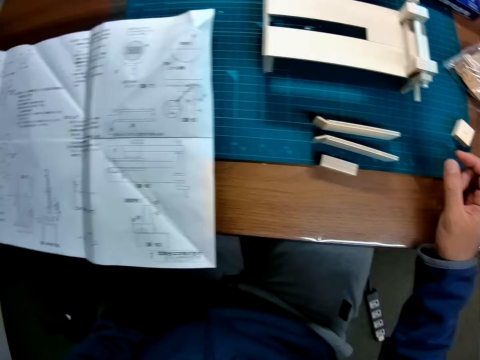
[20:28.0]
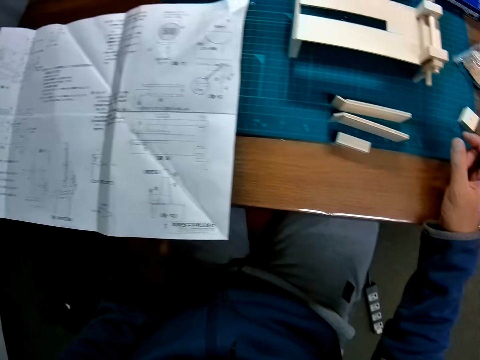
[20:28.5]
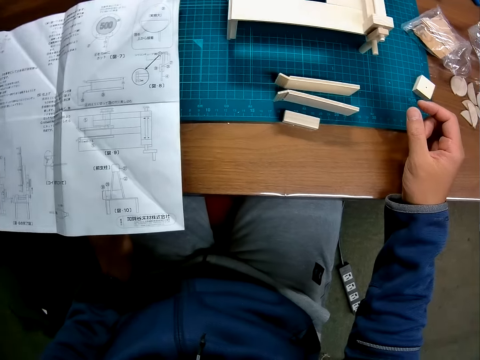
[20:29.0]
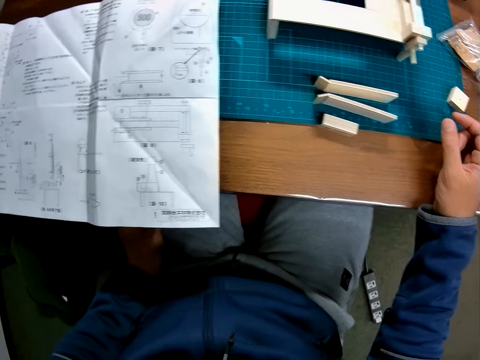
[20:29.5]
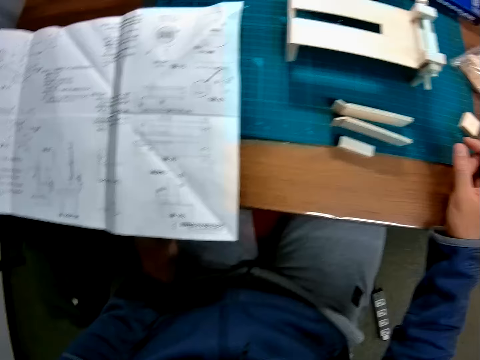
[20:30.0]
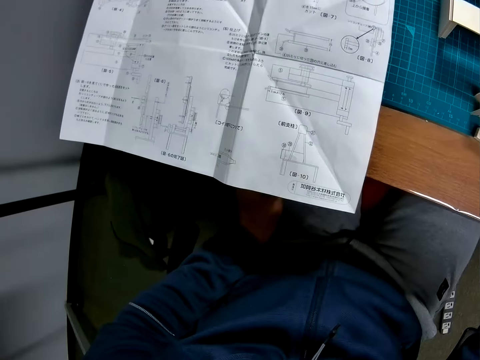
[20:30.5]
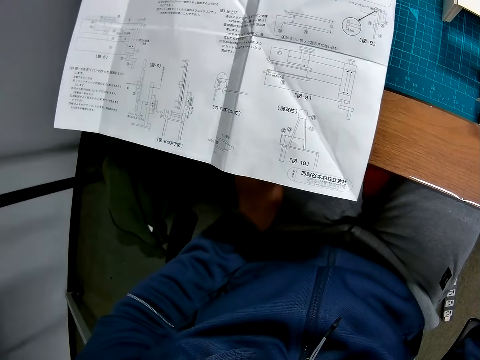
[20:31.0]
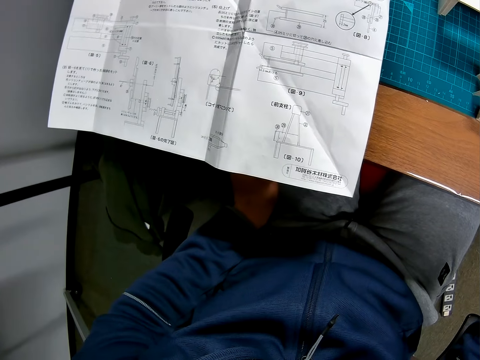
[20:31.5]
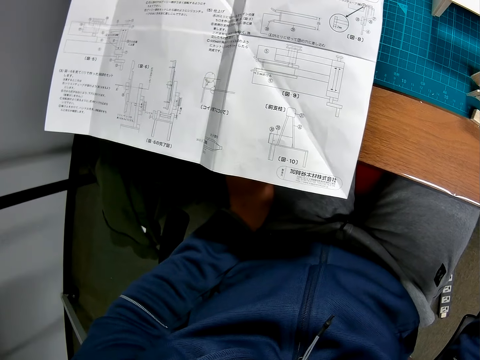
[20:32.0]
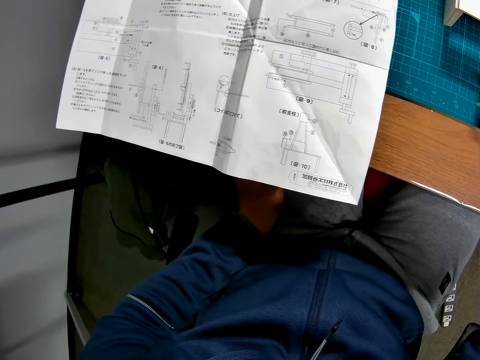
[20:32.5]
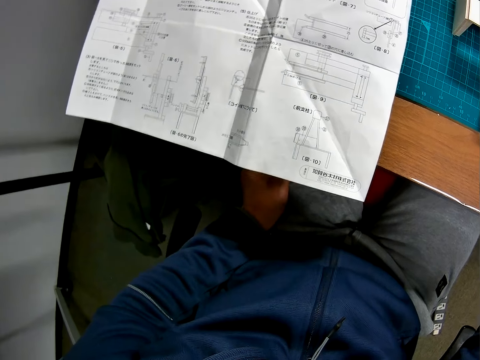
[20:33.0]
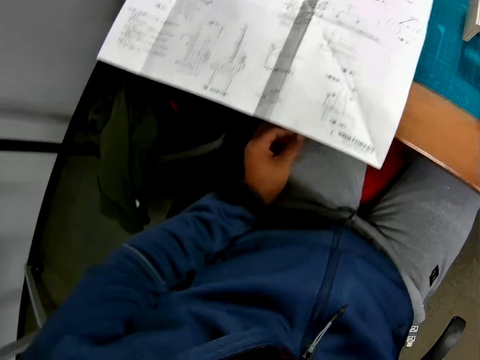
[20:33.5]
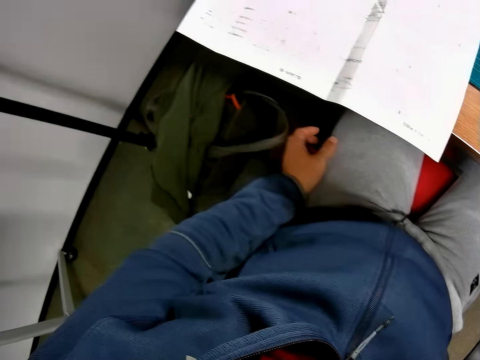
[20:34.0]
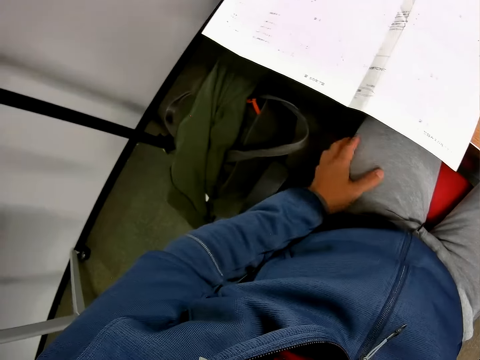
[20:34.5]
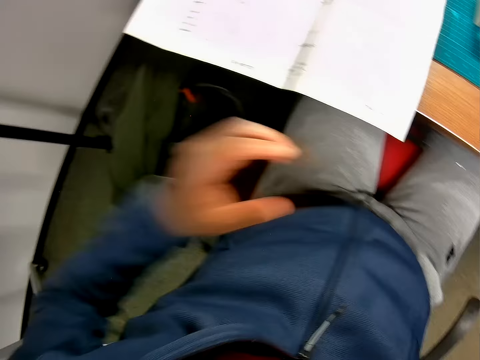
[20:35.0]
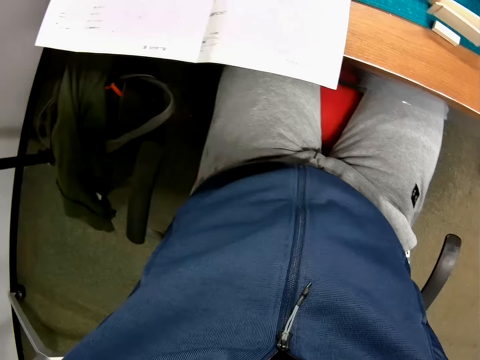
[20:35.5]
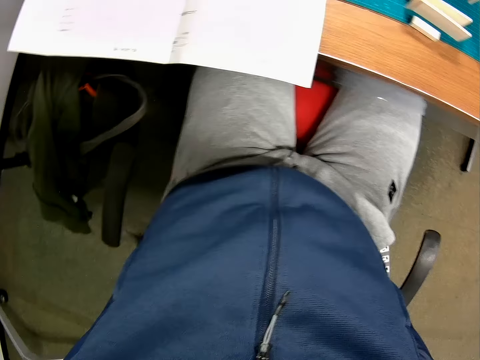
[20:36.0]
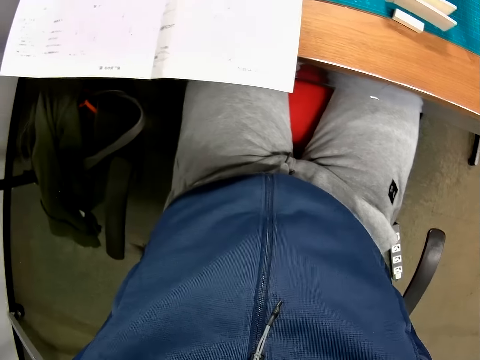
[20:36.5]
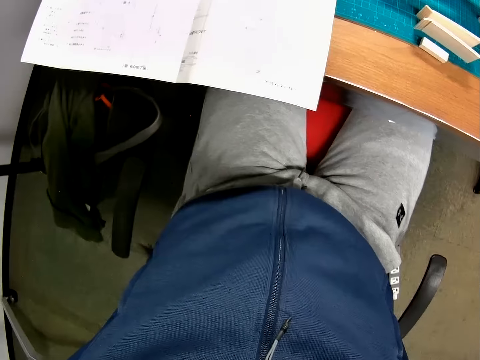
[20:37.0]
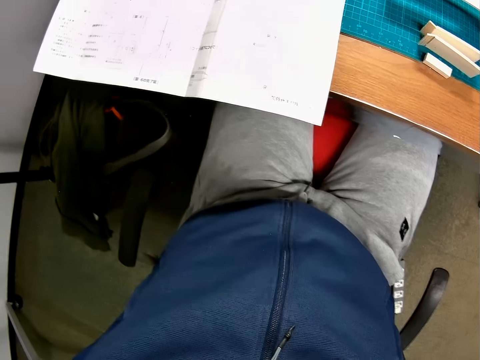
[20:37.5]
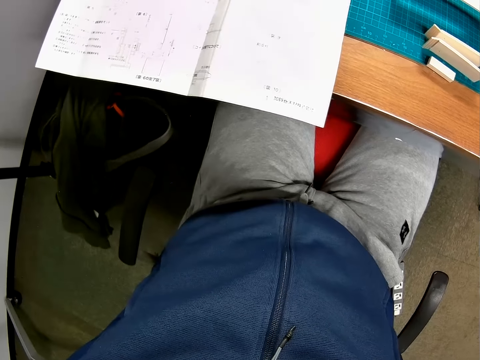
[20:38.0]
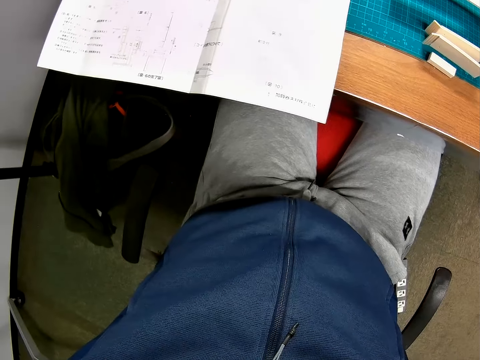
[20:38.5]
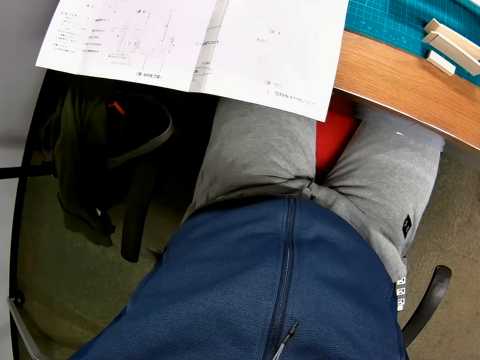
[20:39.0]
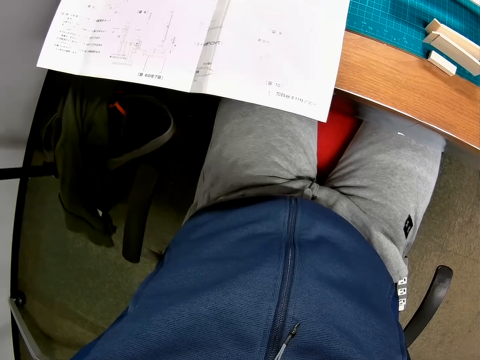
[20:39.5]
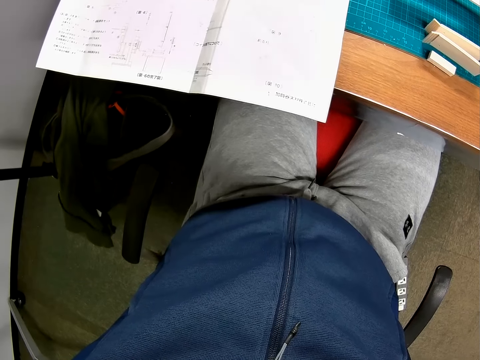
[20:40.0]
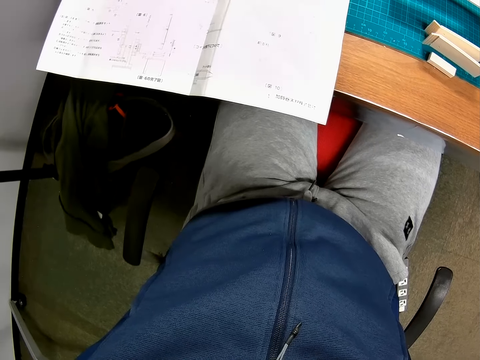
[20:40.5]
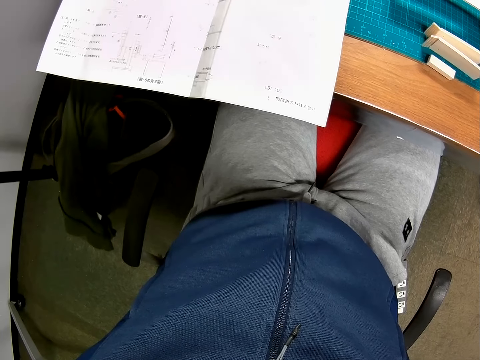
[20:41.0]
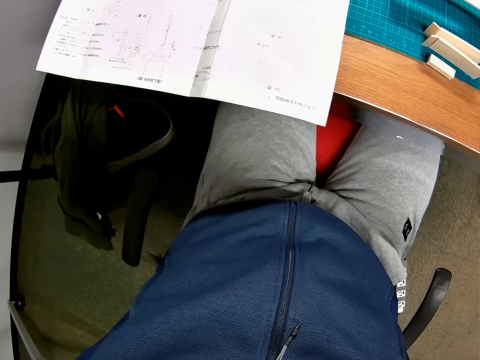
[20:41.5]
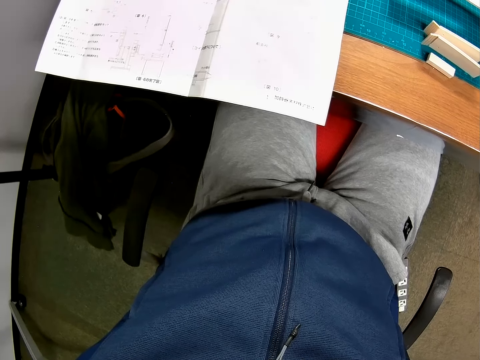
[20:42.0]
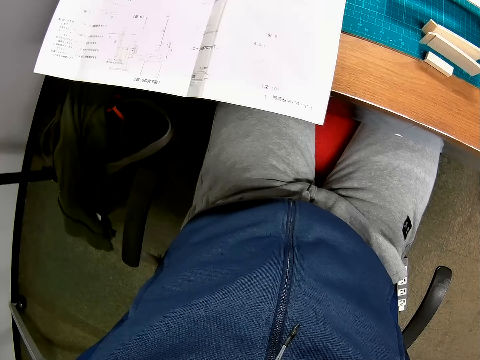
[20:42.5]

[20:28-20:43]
The camera wearer reads the blueprint on the table. He moves the hand. He touches his head with his left hand. He lifts the hand. He looks around.

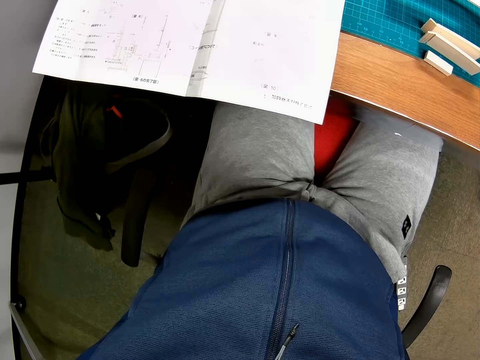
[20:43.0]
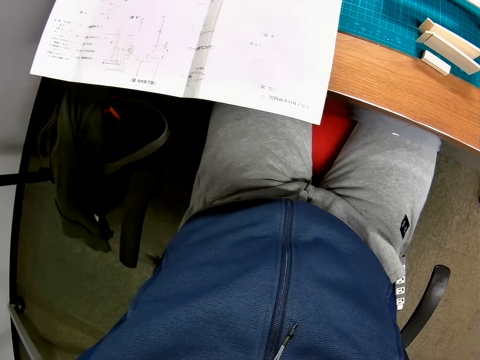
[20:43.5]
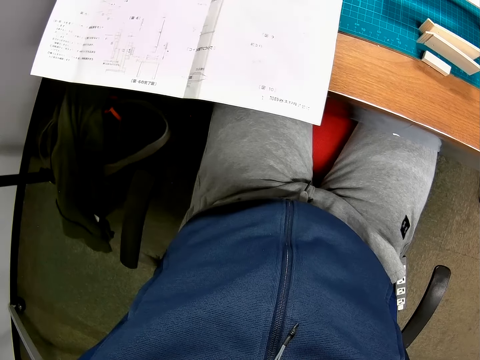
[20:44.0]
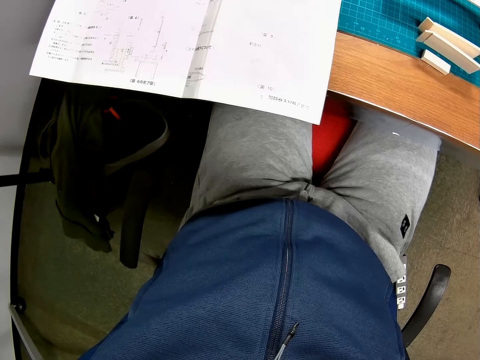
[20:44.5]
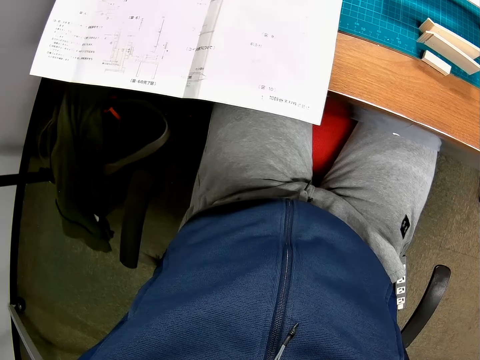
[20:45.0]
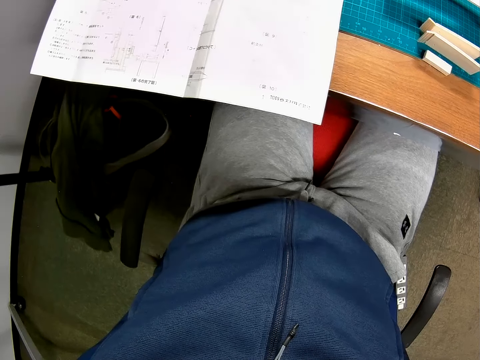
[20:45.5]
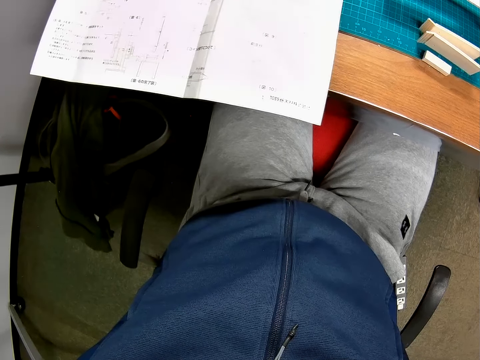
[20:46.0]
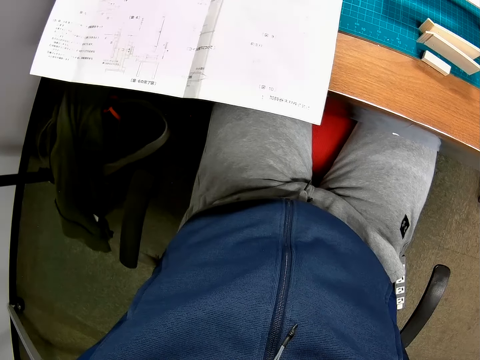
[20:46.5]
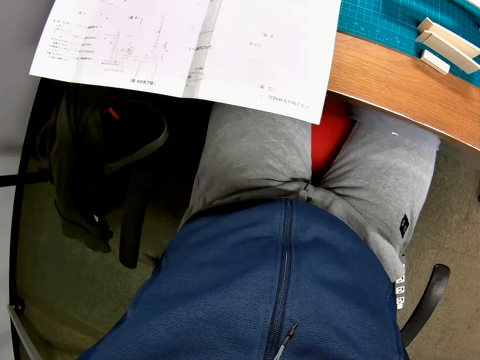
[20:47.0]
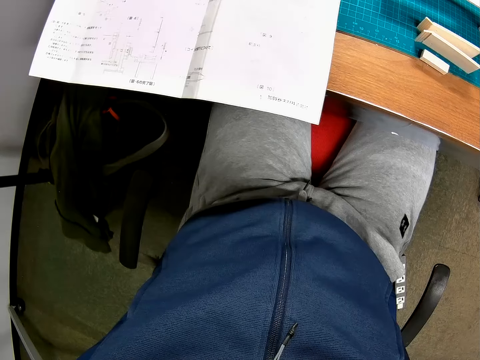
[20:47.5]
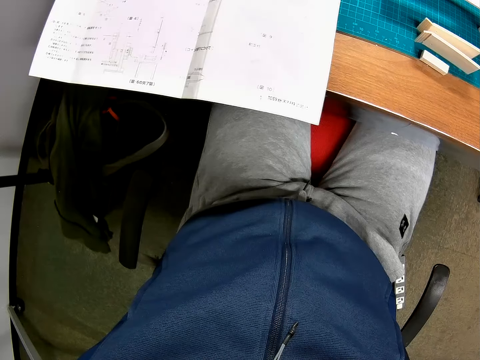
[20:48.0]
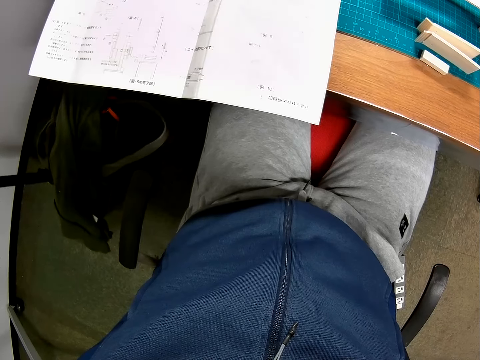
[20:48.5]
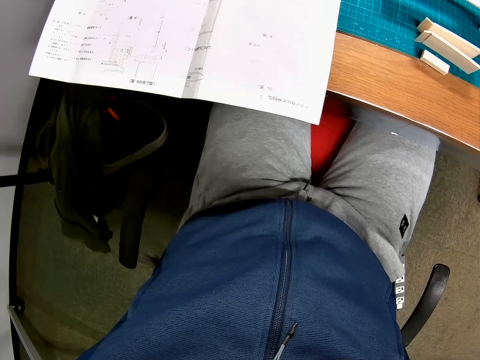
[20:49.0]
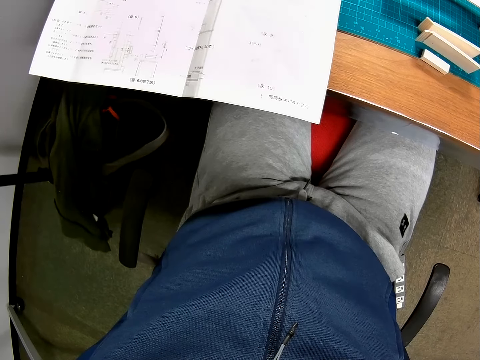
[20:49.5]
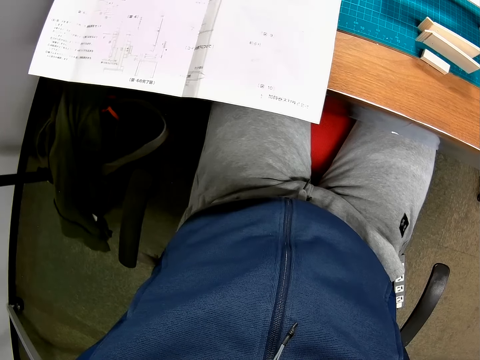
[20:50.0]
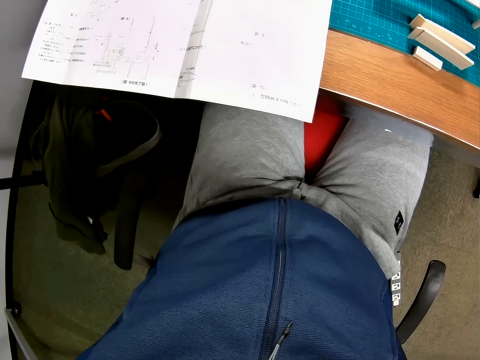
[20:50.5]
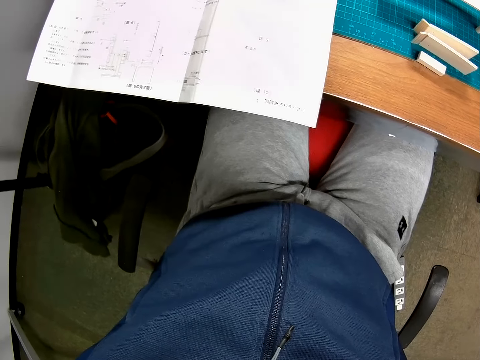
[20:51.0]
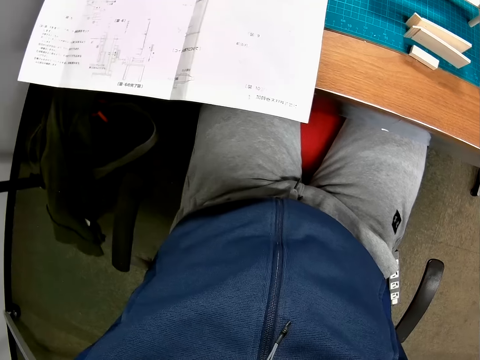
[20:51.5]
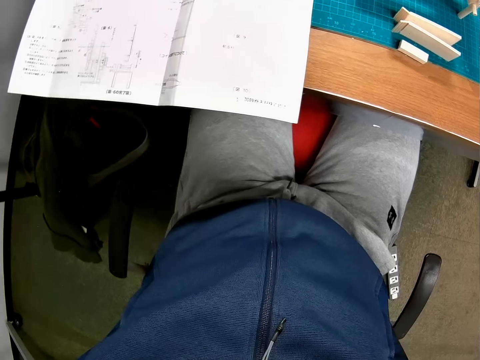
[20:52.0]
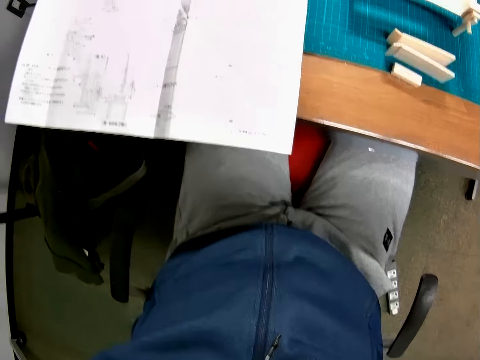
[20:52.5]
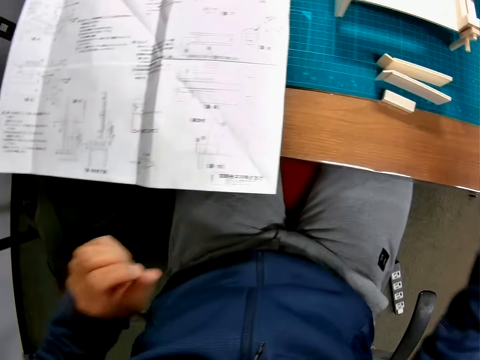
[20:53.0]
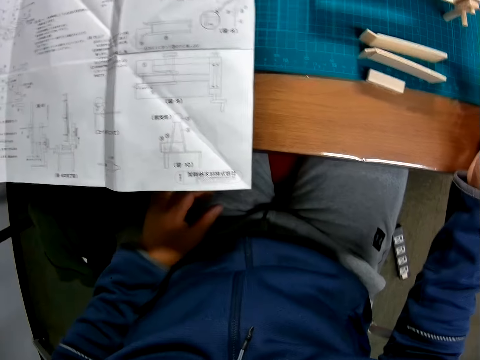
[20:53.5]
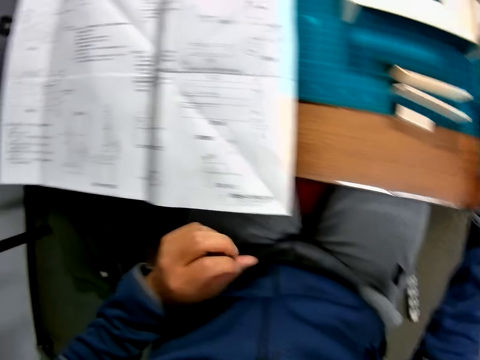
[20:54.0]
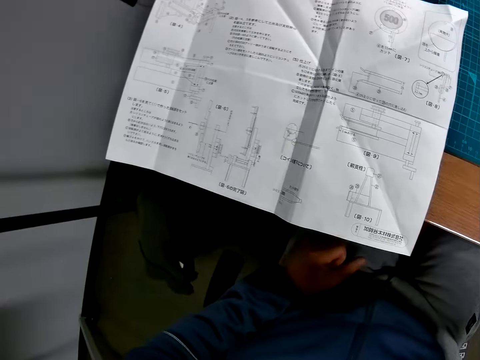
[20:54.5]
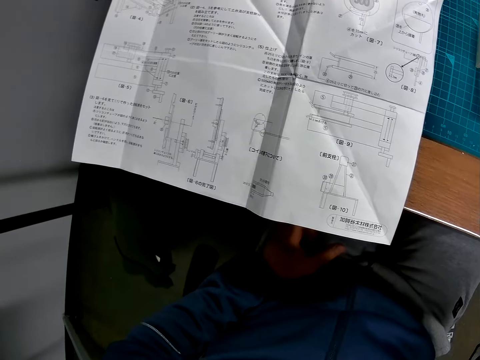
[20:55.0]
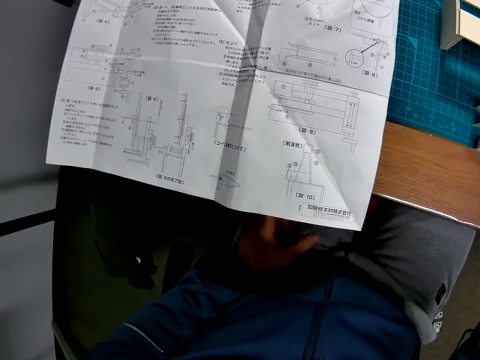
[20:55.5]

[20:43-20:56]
The camera wearer lowers his left hand onto his lap. He continues reading the blueprint.
